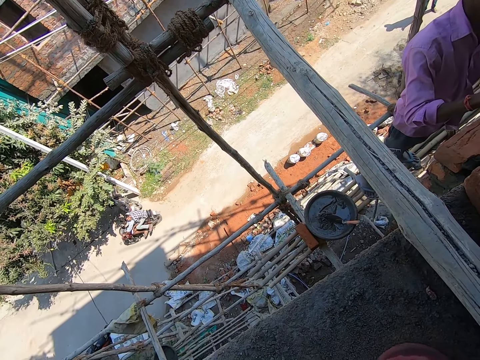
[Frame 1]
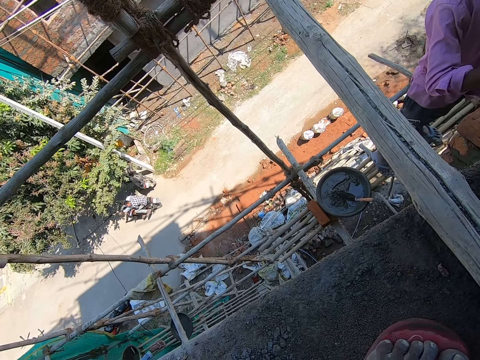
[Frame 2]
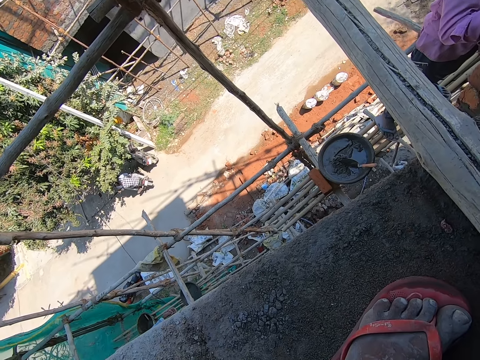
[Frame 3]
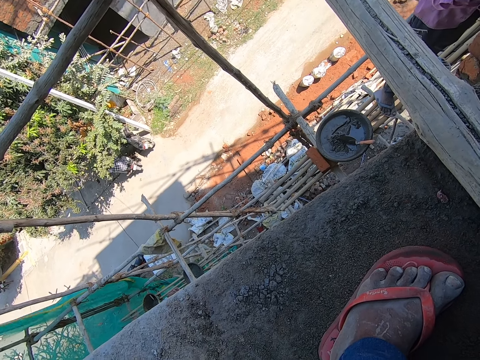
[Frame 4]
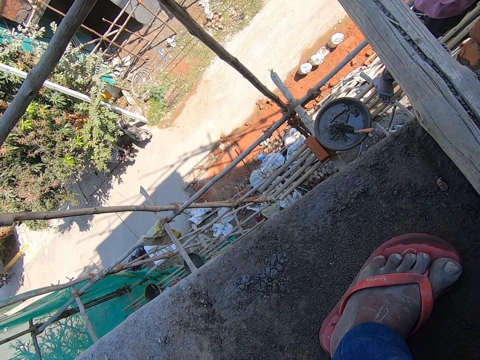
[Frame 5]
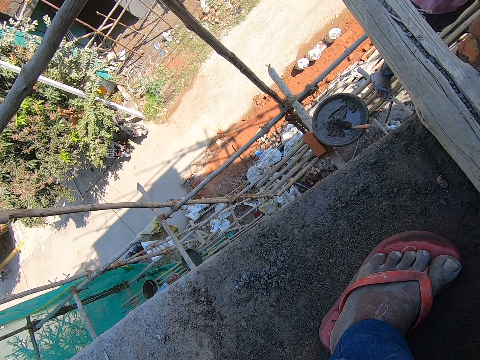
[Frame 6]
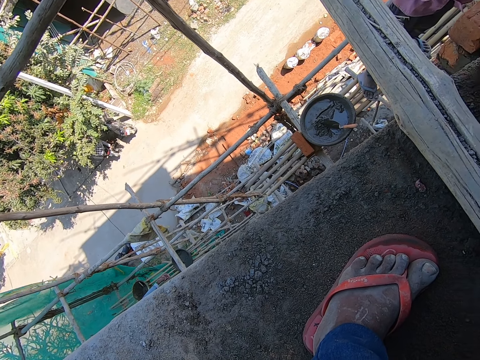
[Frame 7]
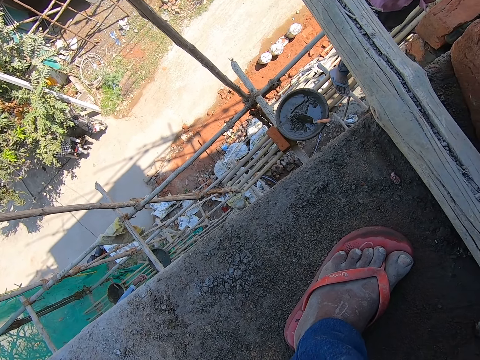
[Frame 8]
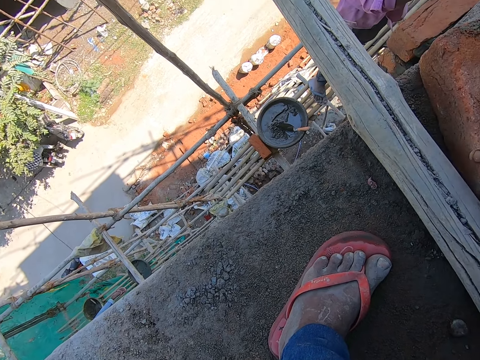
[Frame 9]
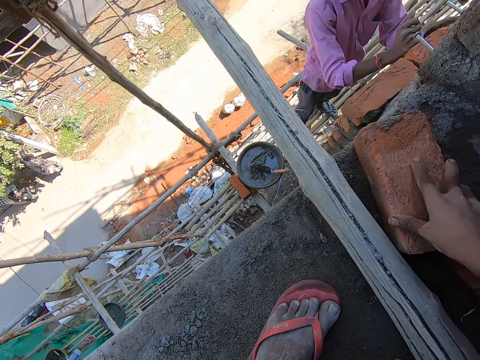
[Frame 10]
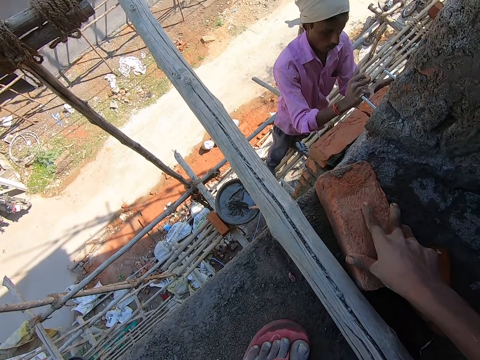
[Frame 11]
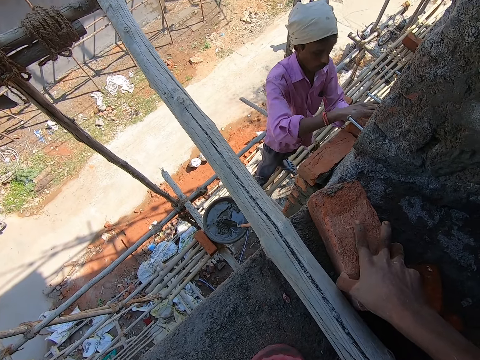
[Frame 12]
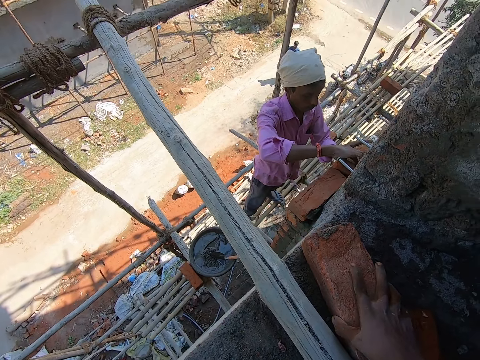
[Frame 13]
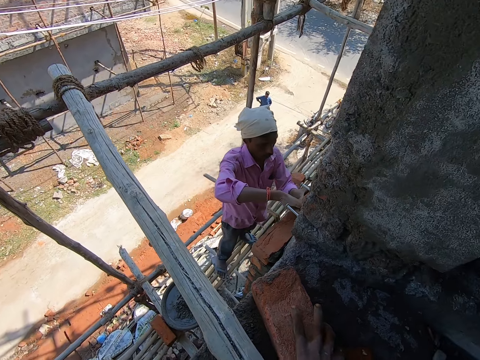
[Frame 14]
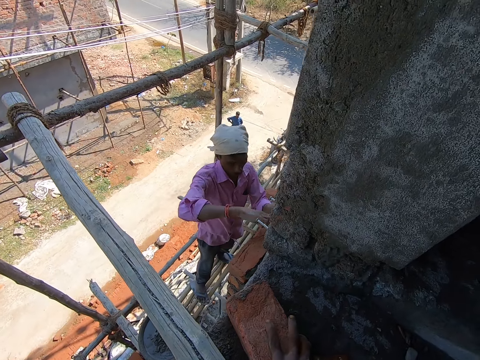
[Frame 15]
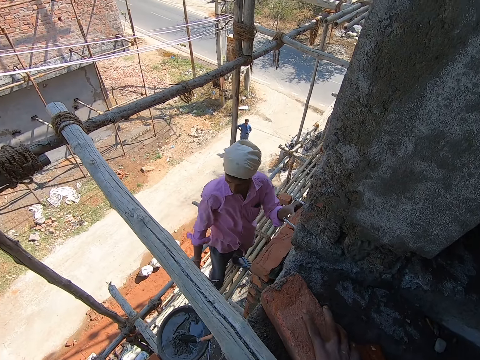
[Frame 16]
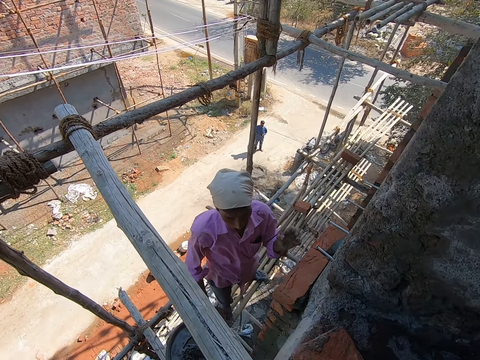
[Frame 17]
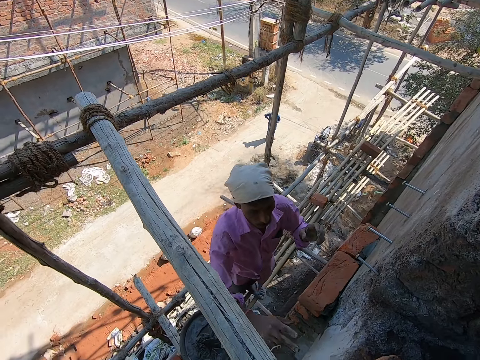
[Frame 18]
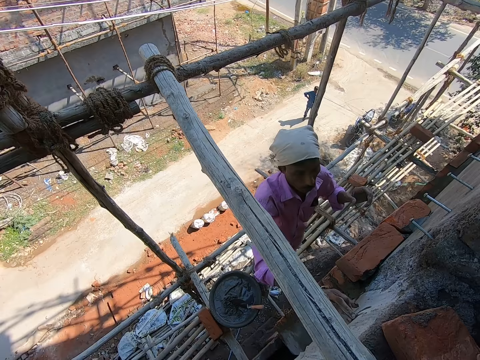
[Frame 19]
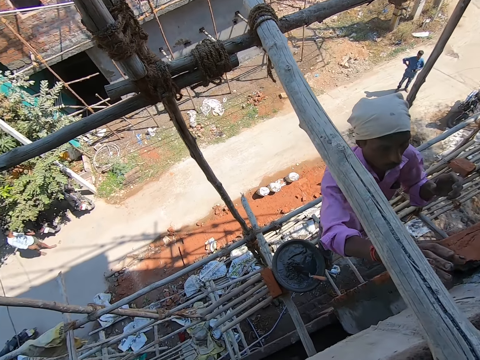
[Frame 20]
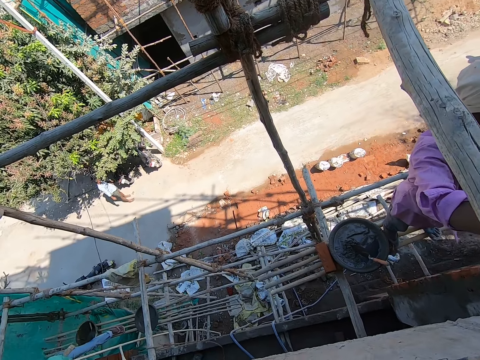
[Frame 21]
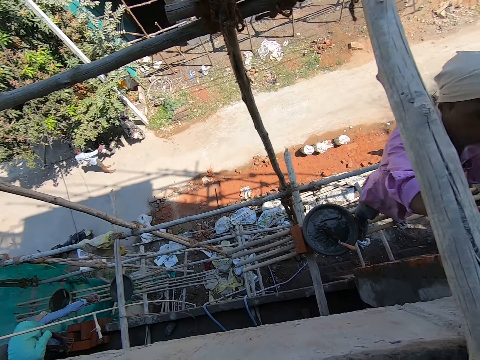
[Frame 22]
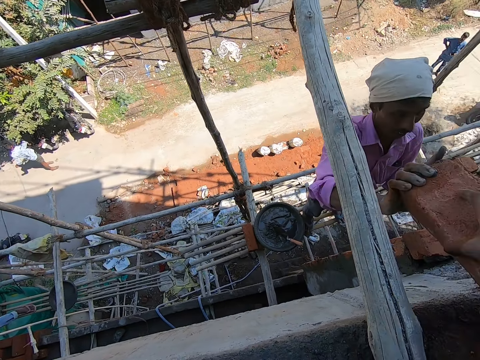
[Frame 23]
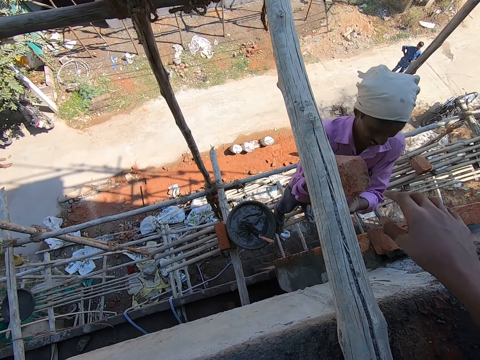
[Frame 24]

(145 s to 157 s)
The man hits the brick with his right hand. The man cleans his right hand on a wall. The camera wearer is passing blocks to the man. The man collects a brick from the camera wearer.

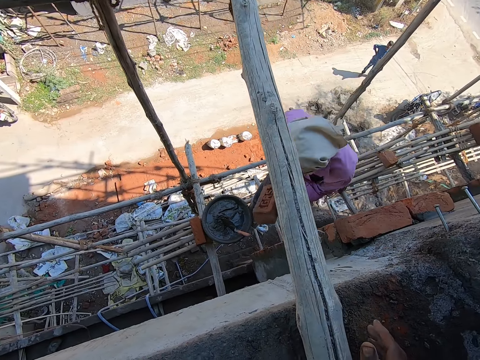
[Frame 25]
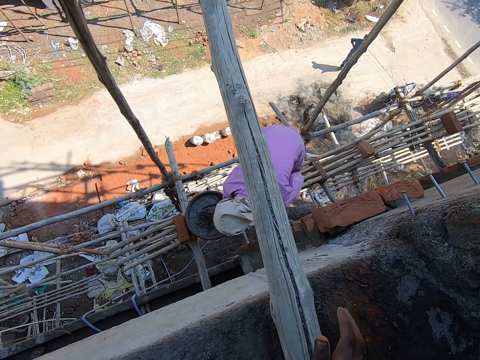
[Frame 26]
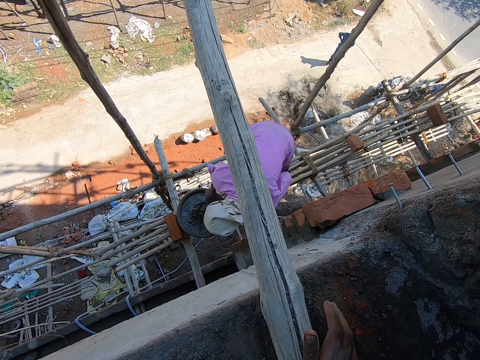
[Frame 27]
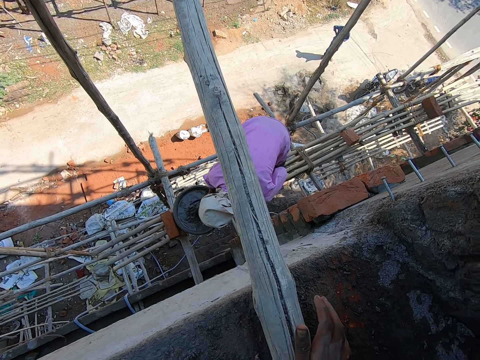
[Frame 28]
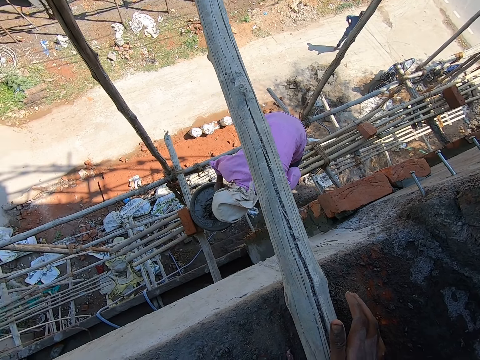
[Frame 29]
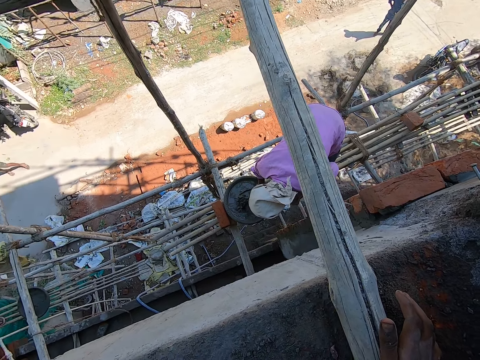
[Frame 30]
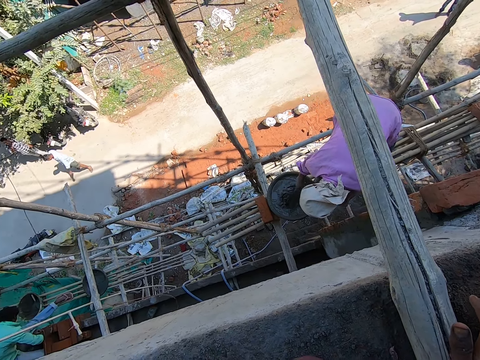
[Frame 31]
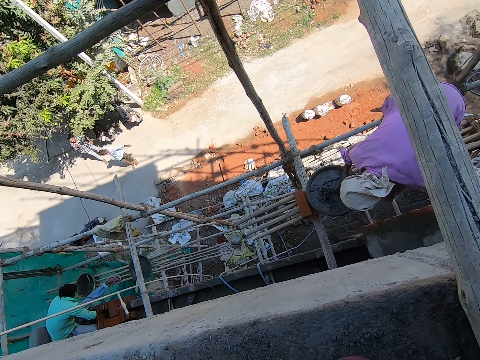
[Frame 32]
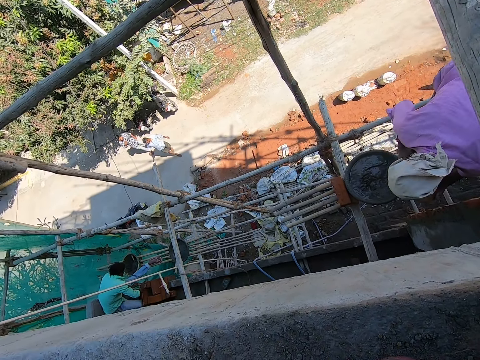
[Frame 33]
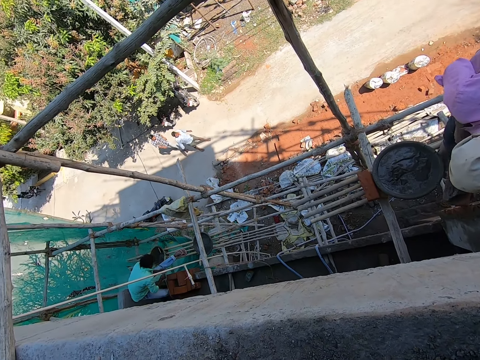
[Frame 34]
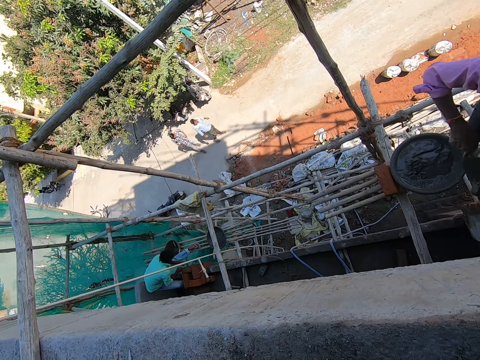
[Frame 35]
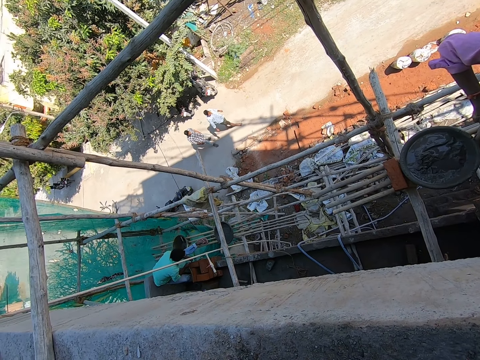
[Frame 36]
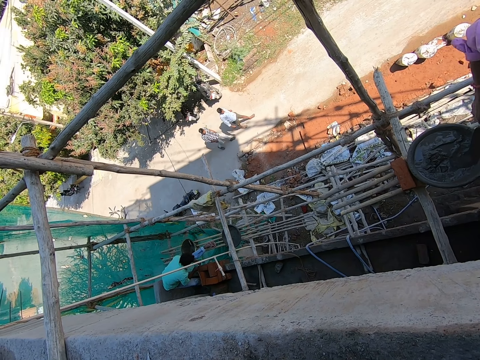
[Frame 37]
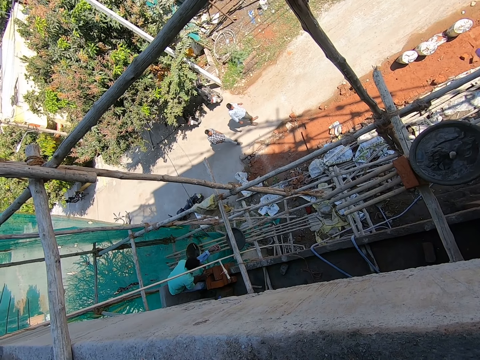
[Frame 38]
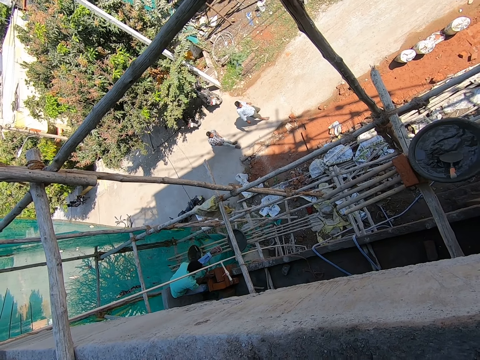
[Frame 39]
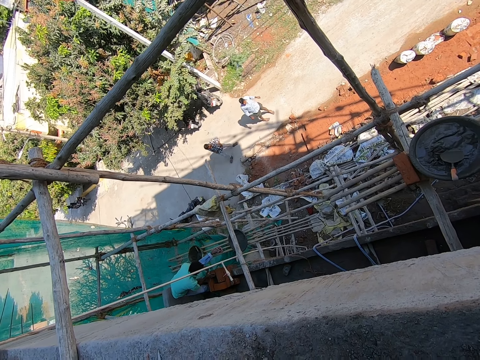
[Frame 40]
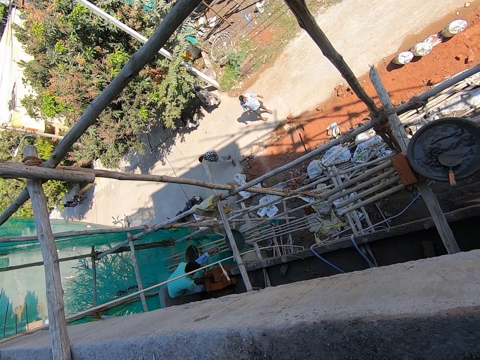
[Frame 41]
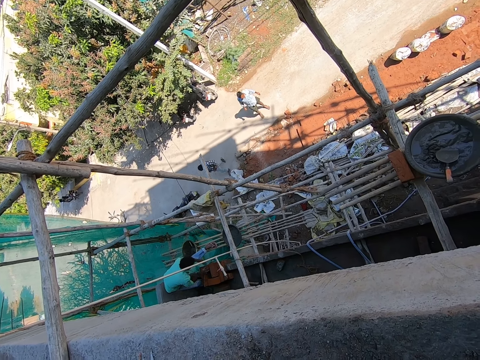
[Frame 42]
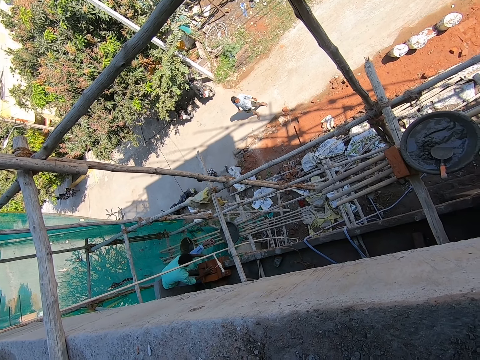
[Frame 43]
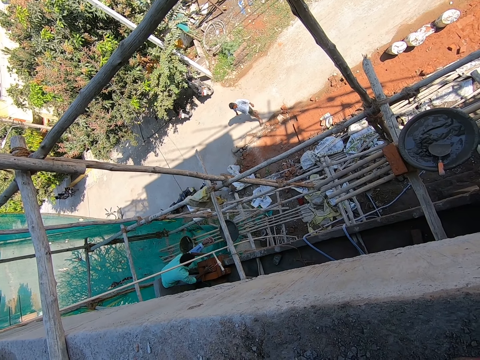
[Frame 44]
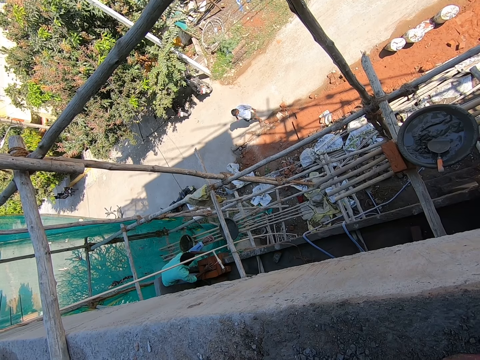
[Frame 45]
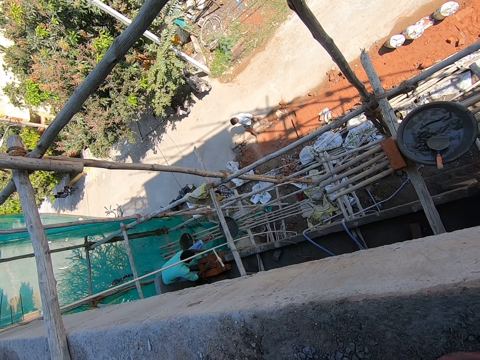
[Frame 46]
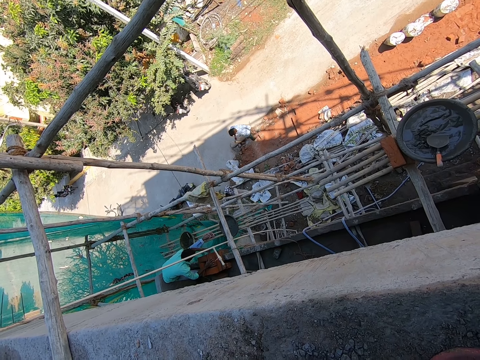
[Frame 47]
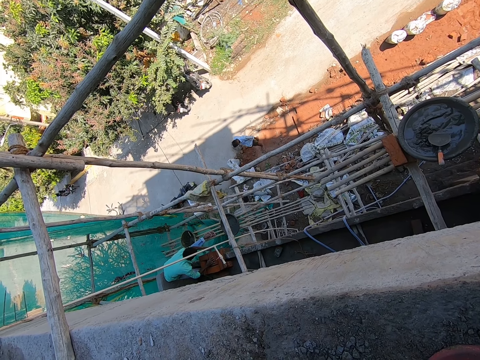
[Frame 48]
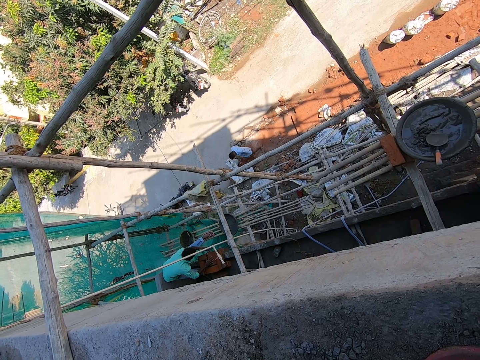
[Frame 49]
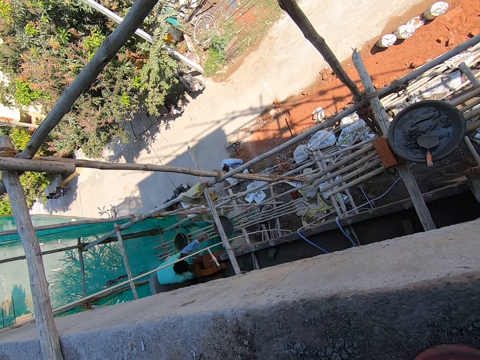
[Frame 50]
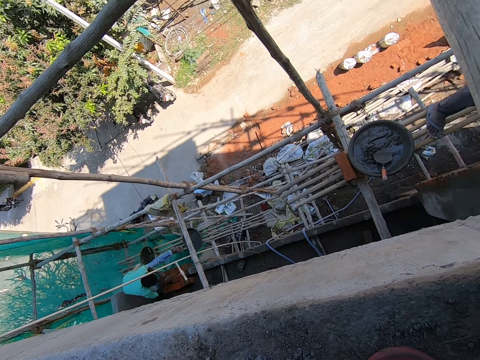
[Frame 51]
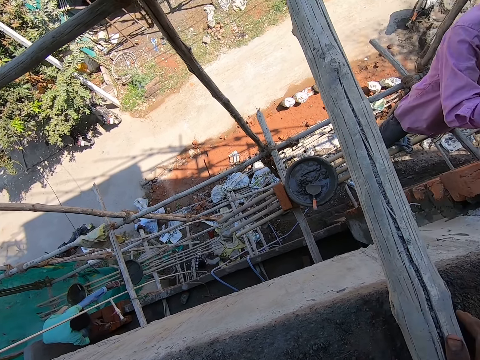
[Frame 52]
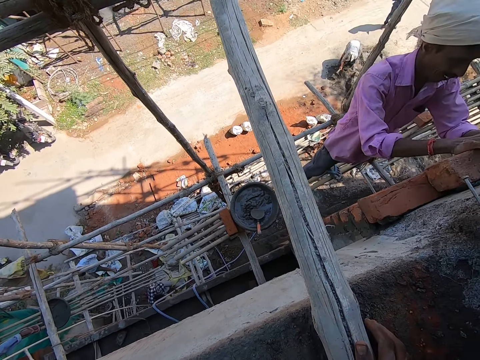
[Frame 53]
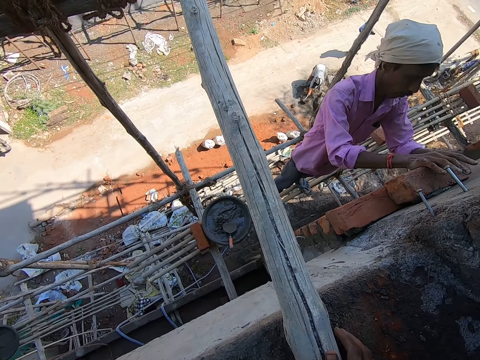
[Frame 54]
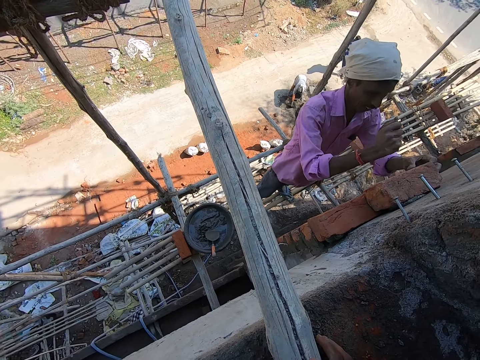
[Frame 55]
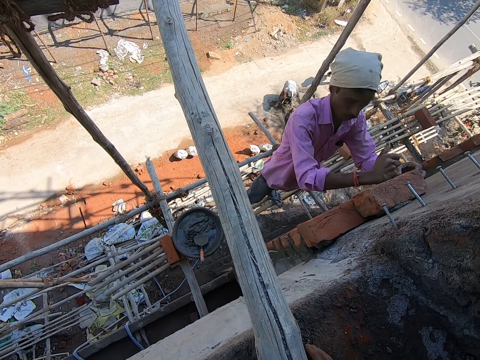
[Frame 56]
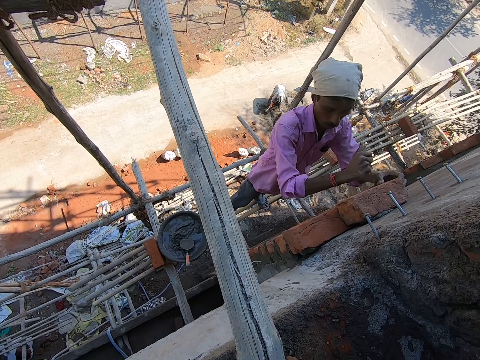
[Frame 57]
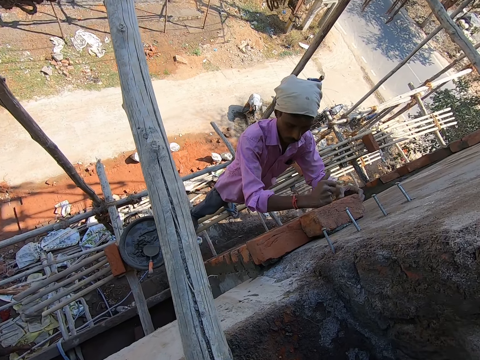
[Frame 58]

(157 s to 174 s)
The man takes some cement from the head pan with the hand trowel in his right hand. Another man adjusts the brick with both hands. The first man applies the cement on the brick with the hand trowel in his right hand. The first man hits the brick with his right hand. The woman packs the cement on the floor into the head pan with the hoe in her hand.
